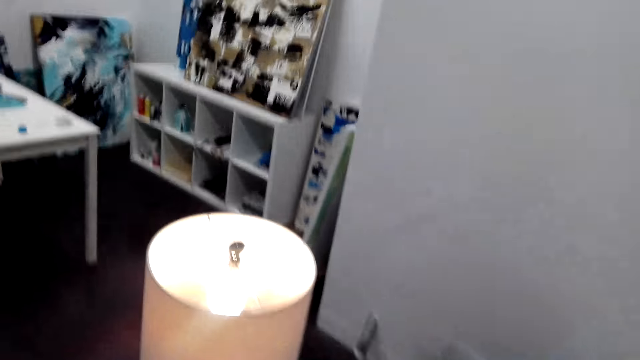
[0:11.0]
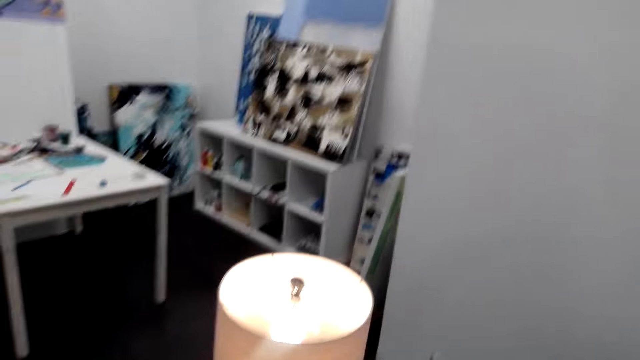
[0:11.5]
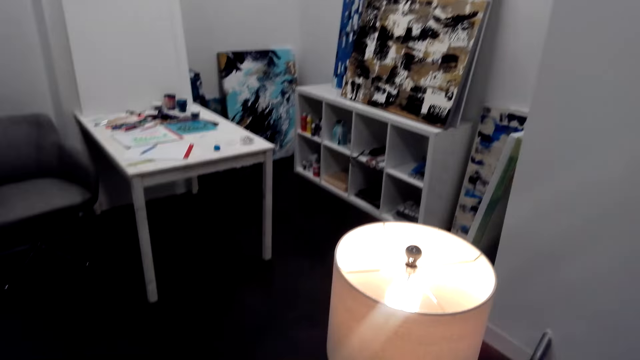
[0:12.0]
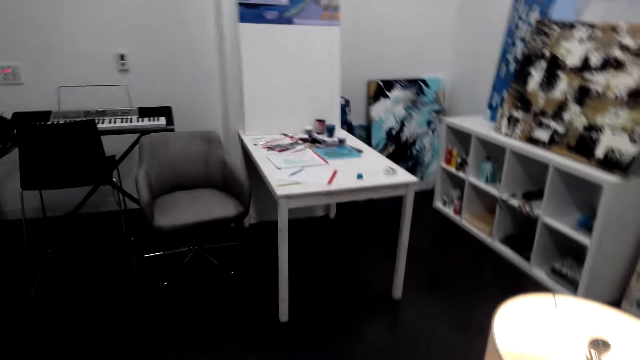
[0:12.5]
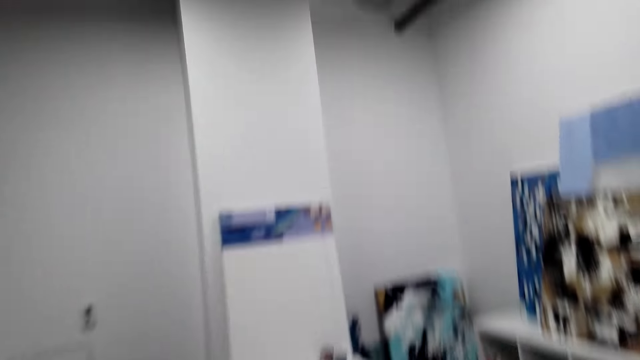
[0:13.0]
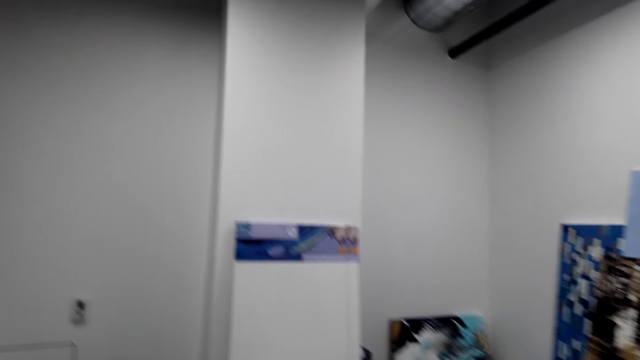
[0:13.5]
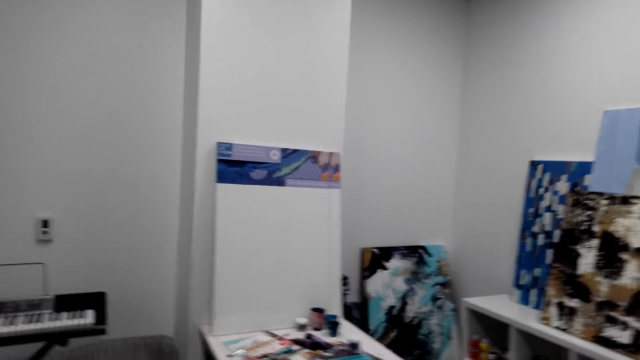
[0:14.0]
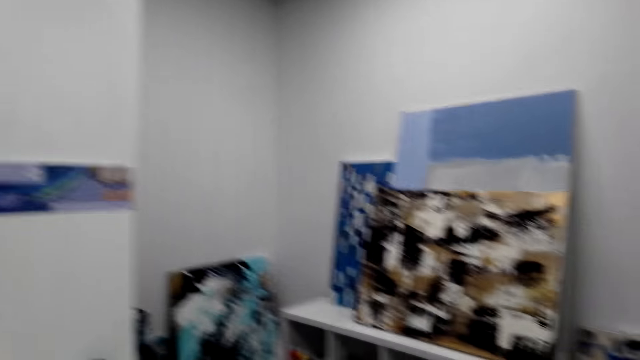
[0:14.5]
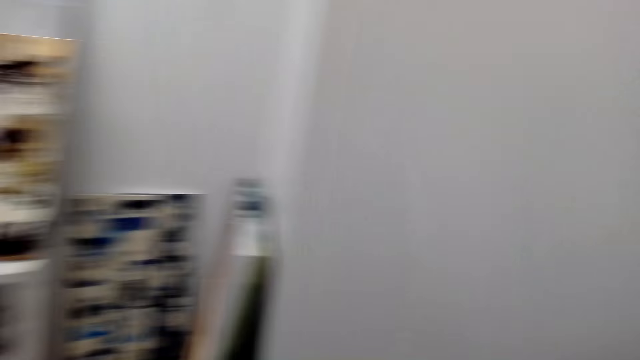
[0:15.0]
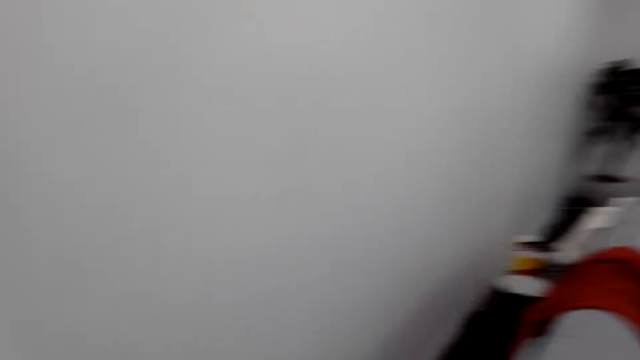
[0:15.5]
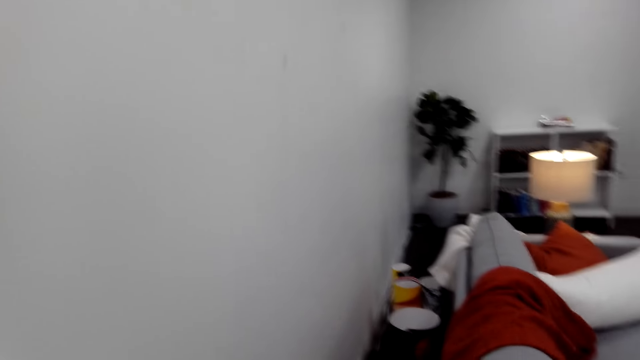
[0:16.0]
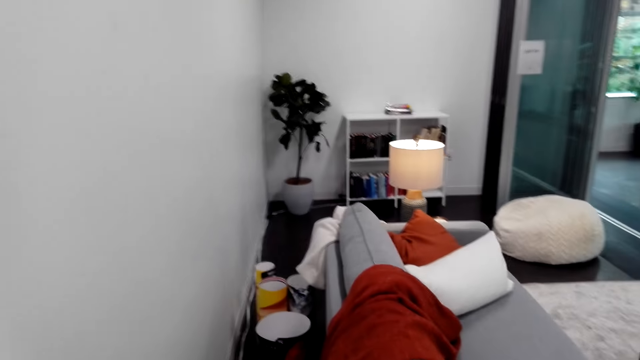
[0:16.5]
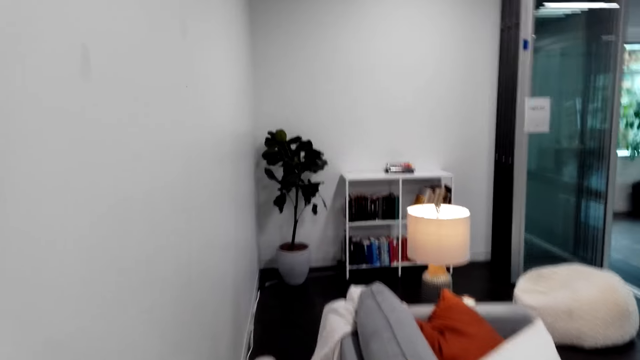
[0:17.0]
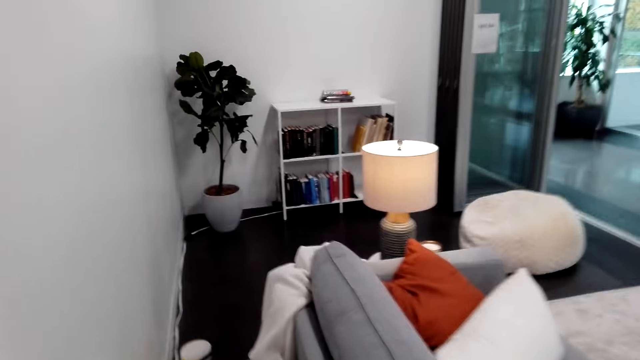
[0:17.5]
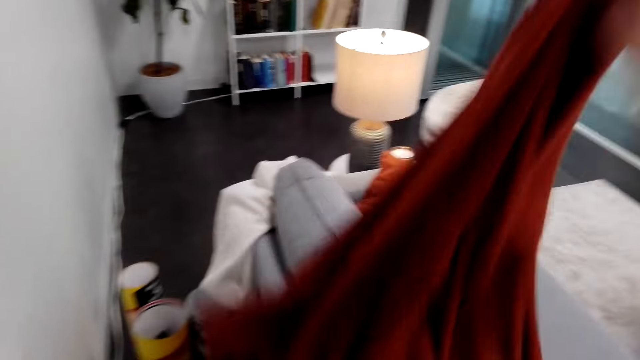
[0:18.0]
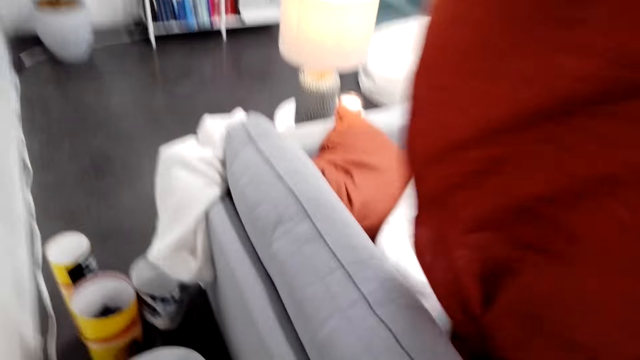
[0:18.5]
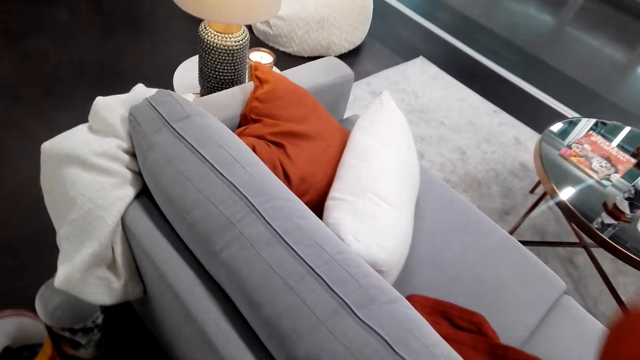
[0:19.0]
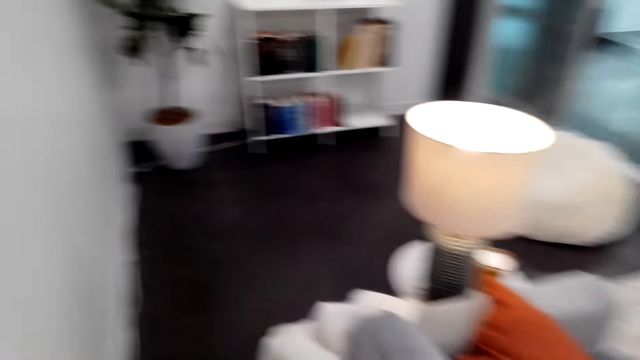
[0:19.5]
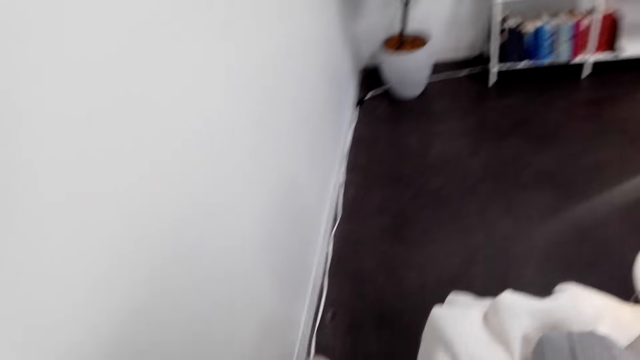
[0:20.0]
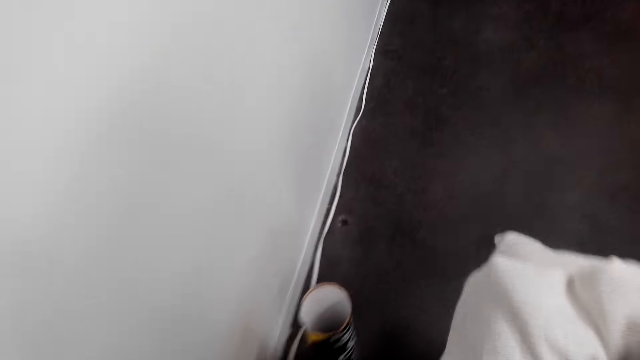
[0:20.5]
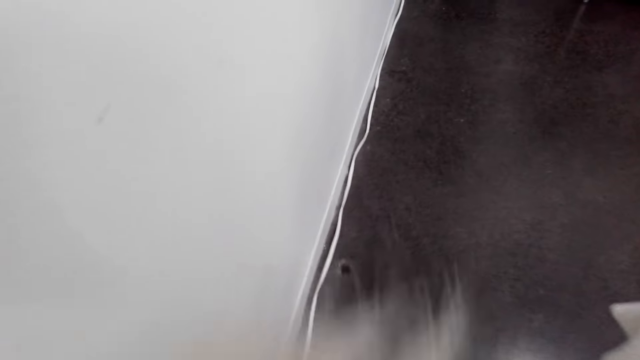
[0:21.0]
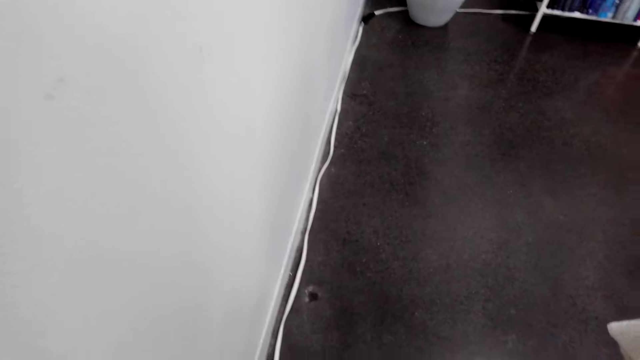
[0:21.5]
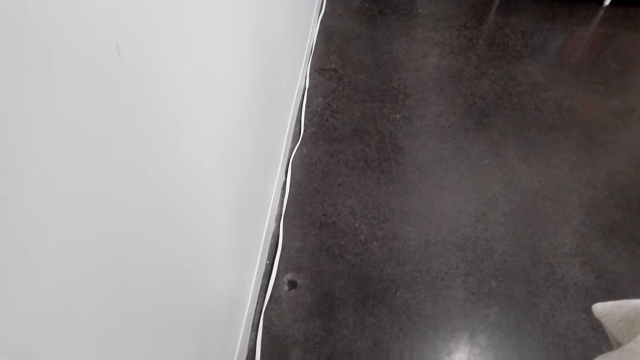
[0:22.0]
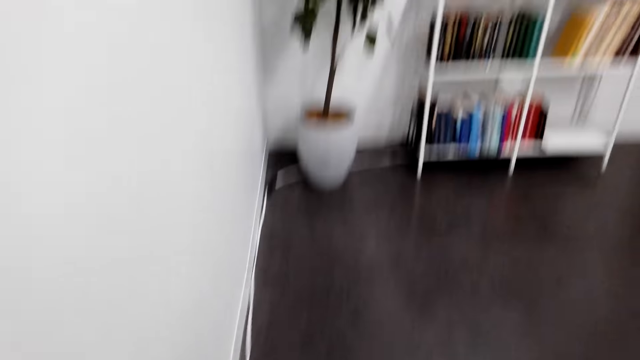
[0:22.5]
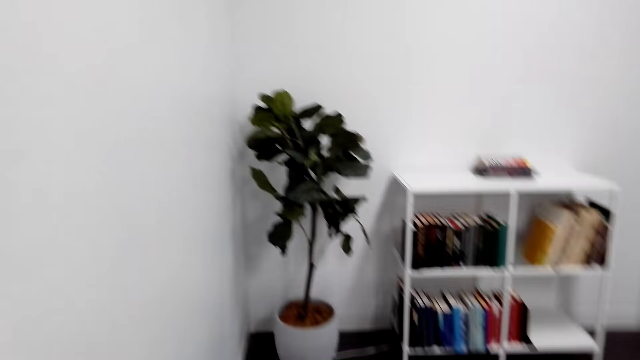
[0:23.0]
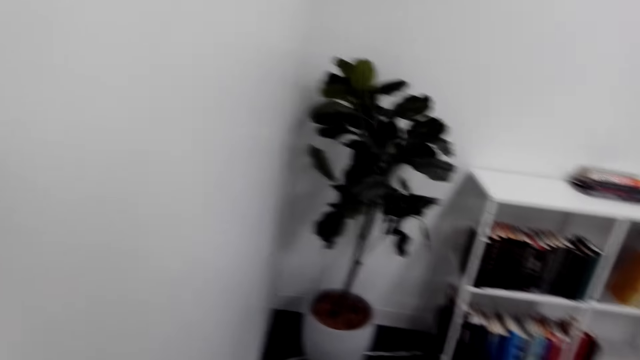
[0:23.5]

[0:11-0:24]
The camera wearer walks around. They hold a cloth and drop the cloth on the couch. They lift the bedsheet. They walk around.

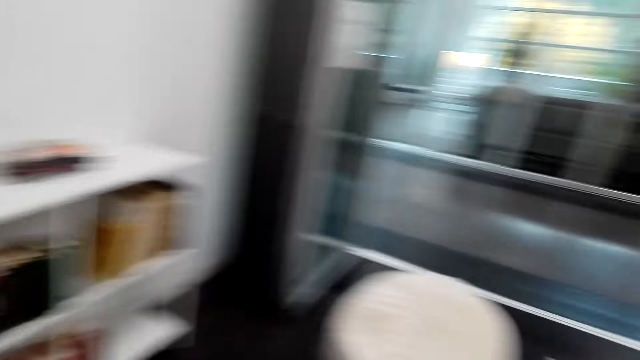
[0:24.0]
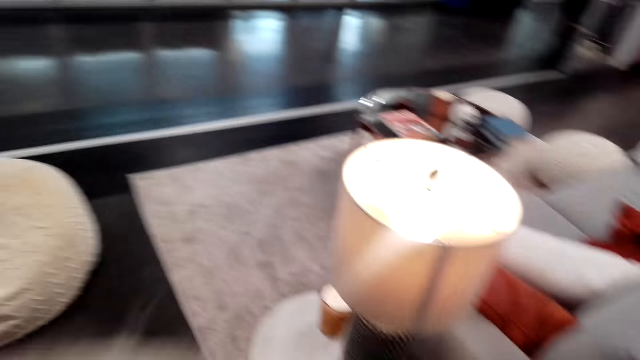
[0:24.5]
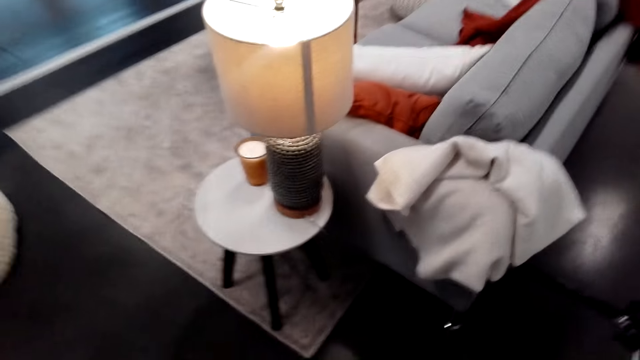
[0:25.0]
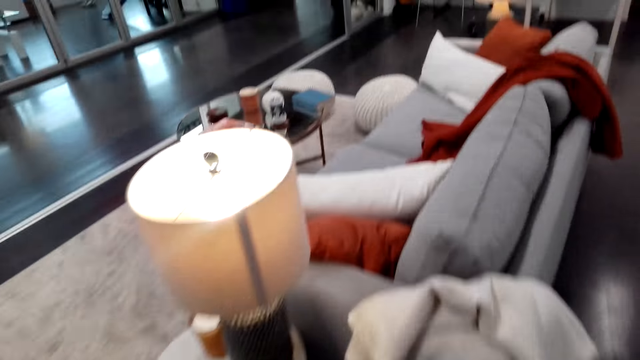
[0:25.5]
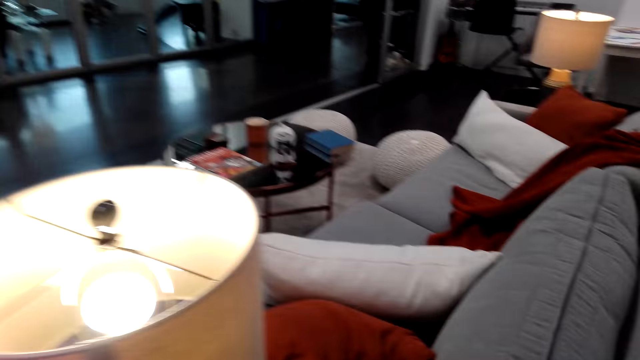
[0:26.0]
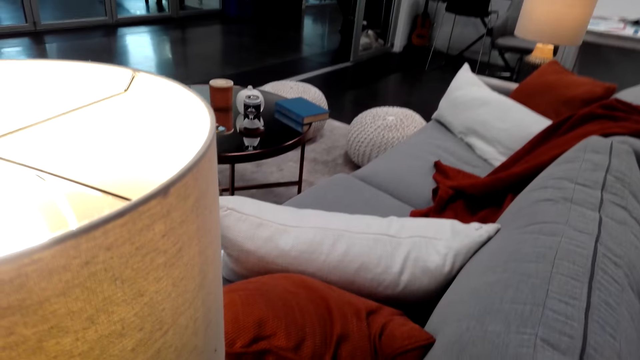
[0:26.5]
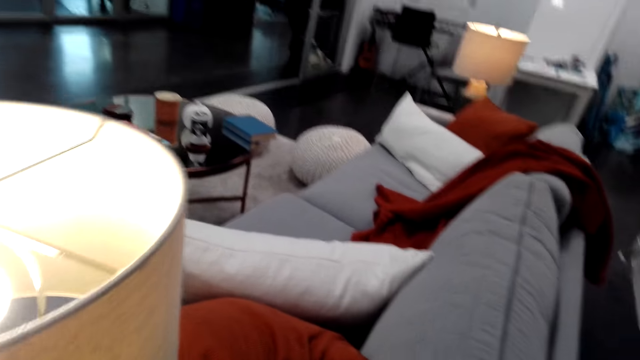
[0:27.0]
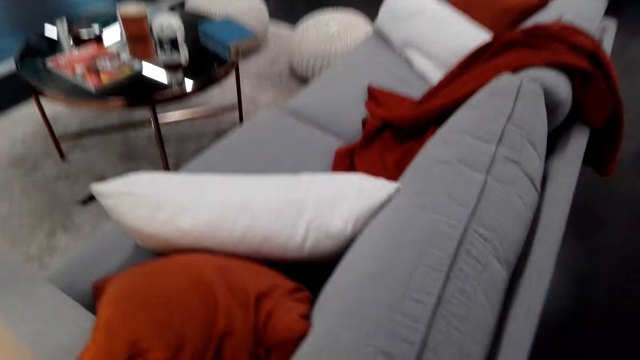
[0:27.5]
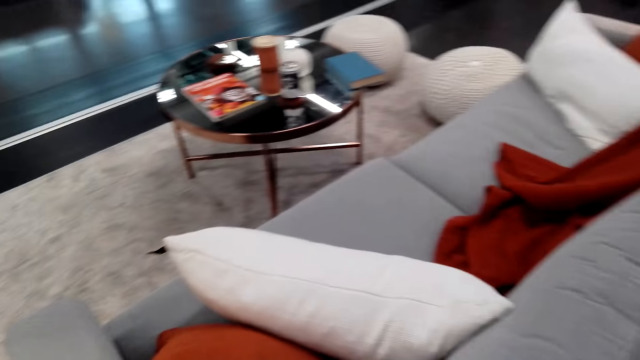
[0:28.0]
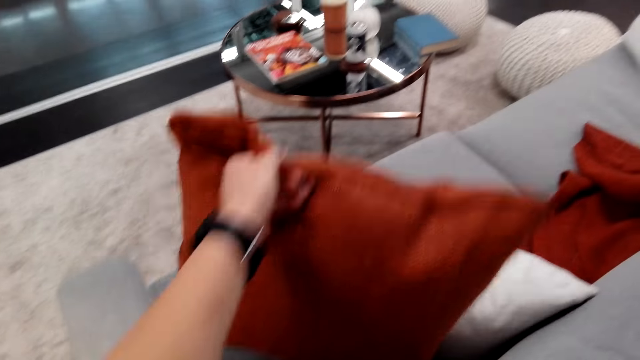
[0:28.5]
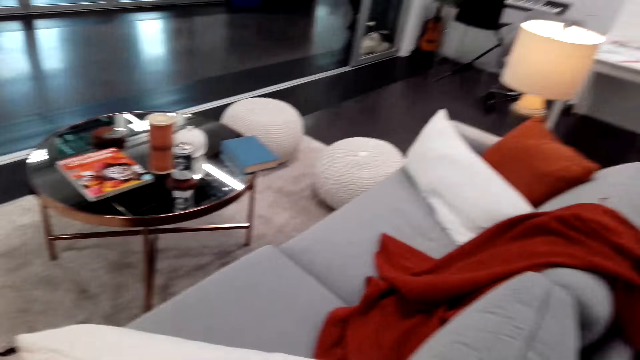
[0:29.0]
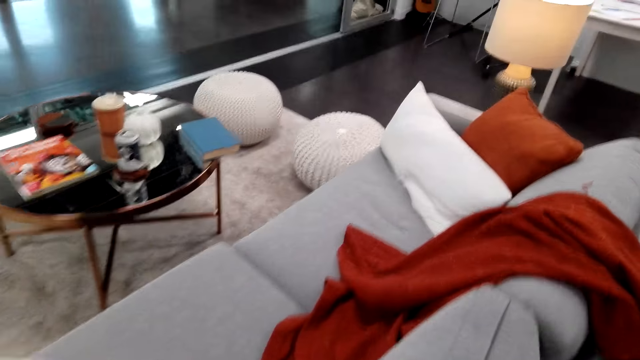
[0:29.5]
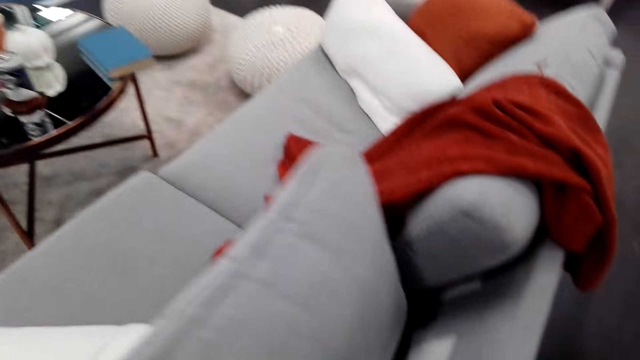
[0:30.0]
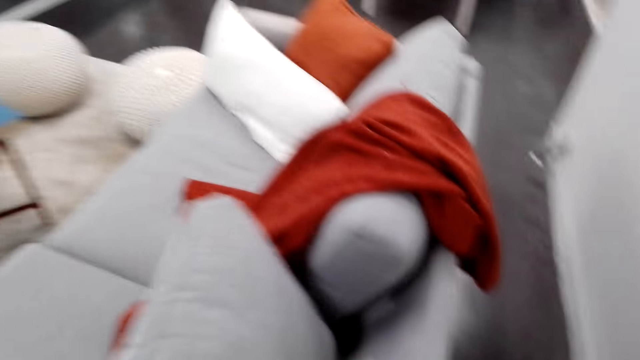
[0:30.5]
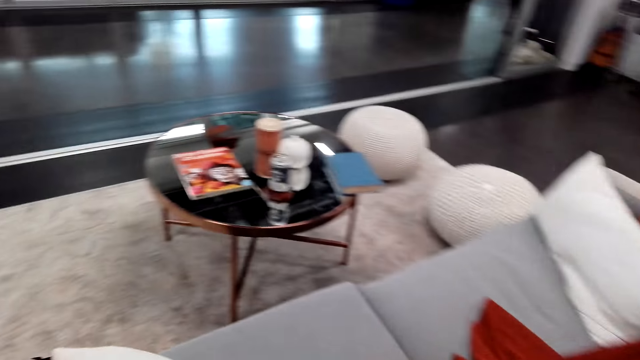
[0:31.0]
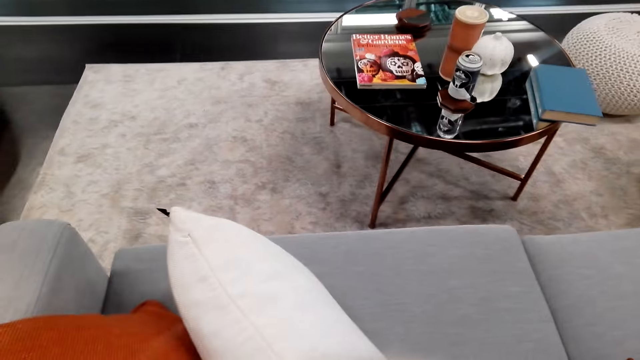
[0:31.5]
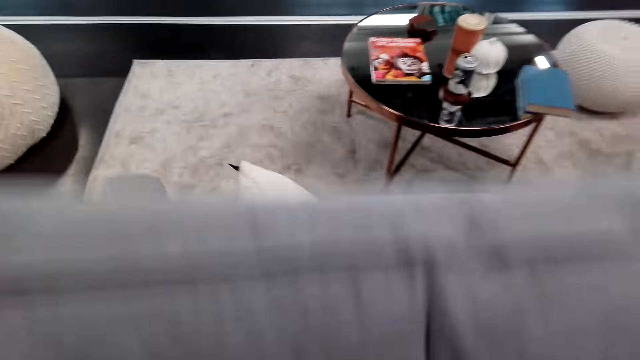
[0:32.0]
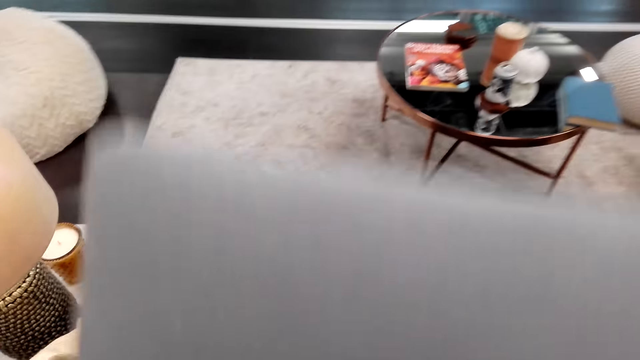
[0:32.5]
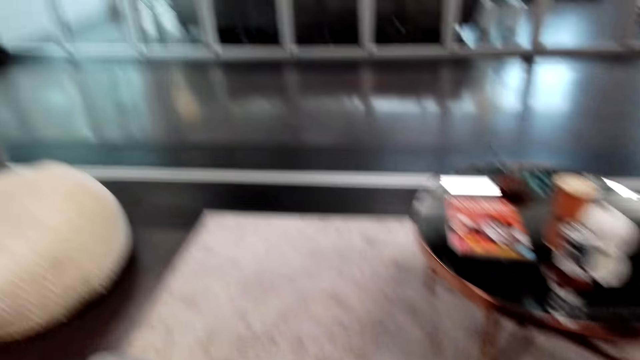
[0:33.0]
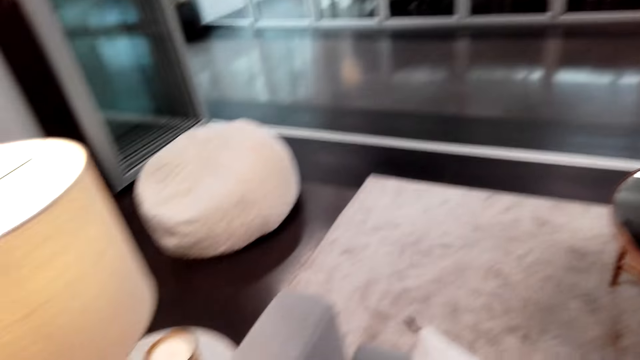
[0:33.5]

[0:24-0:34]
The camera wearer holds the chair pillows. They pick up the pillow. They look around. They turn the pillow.
